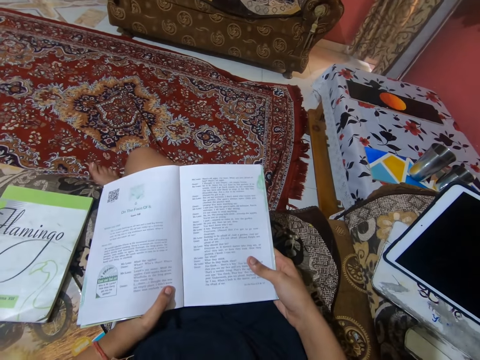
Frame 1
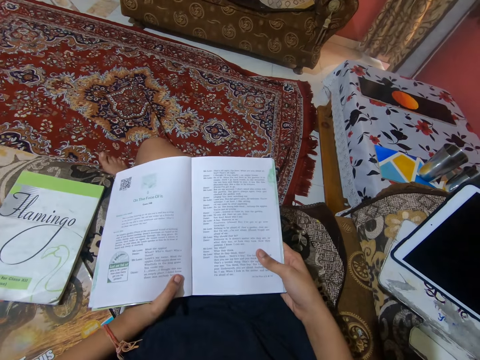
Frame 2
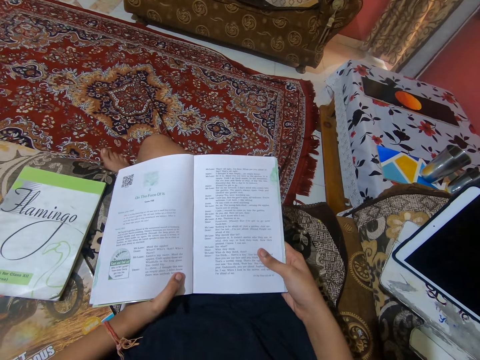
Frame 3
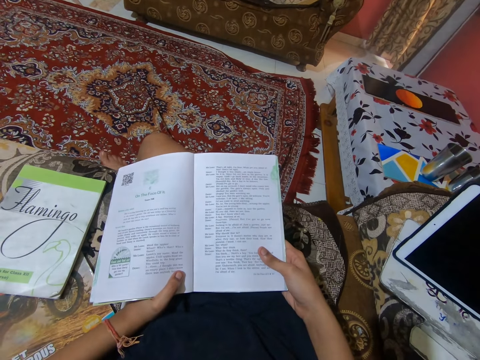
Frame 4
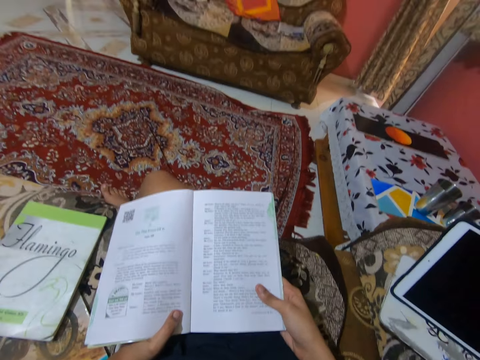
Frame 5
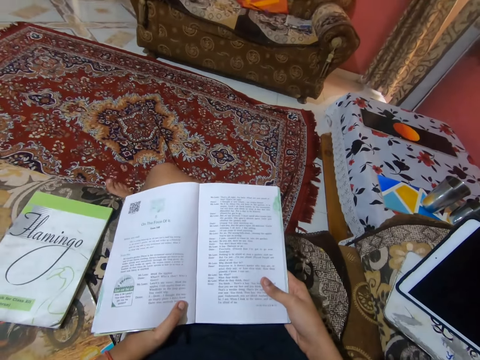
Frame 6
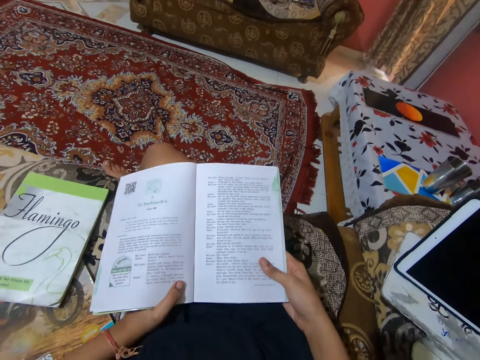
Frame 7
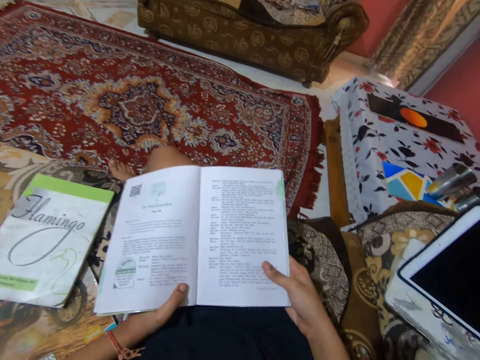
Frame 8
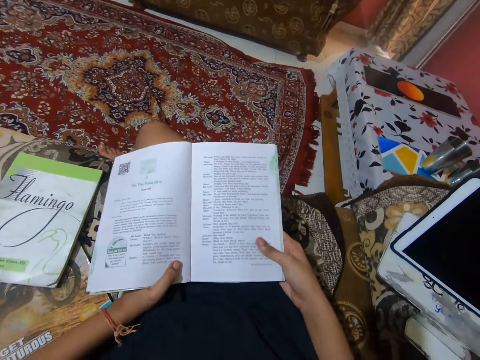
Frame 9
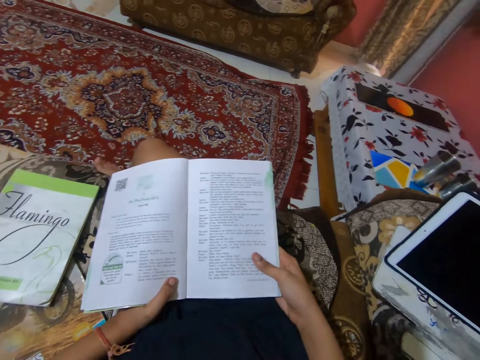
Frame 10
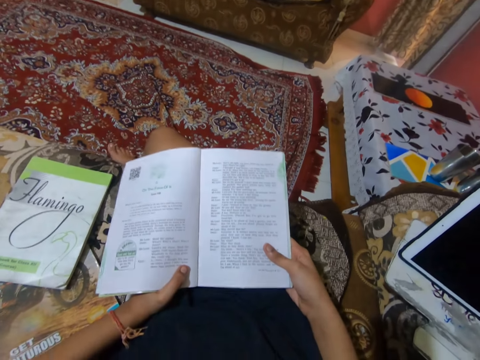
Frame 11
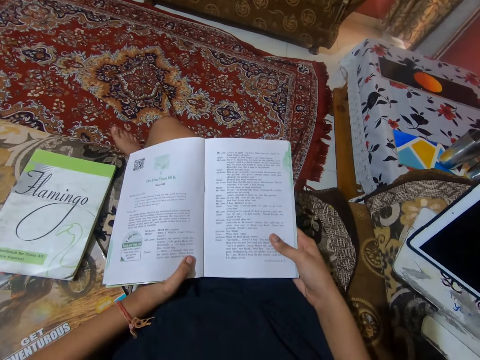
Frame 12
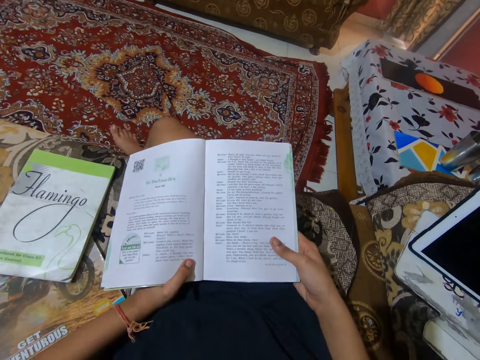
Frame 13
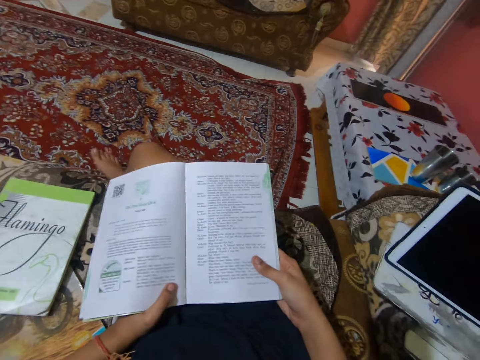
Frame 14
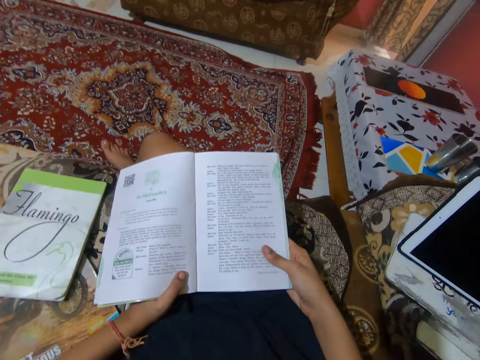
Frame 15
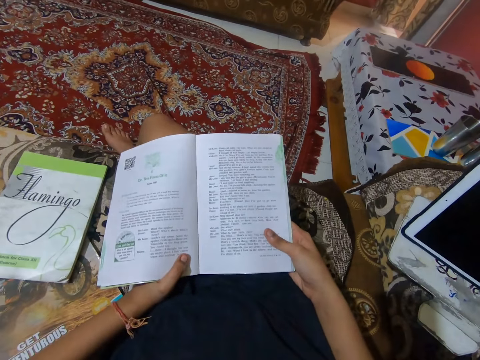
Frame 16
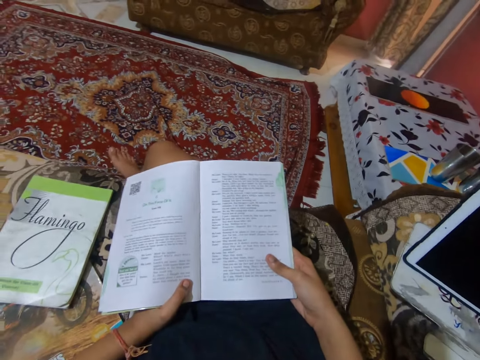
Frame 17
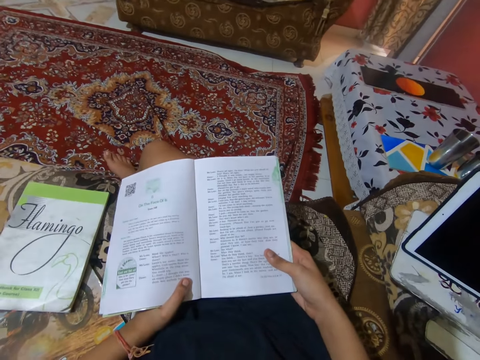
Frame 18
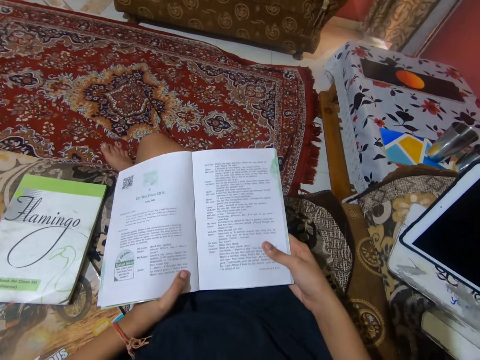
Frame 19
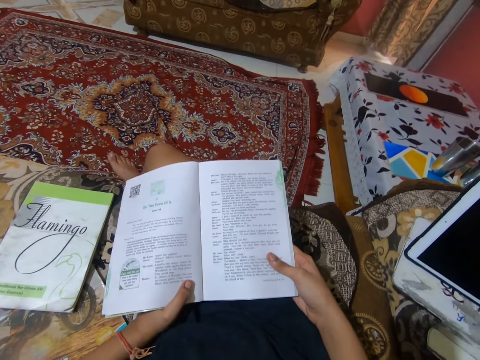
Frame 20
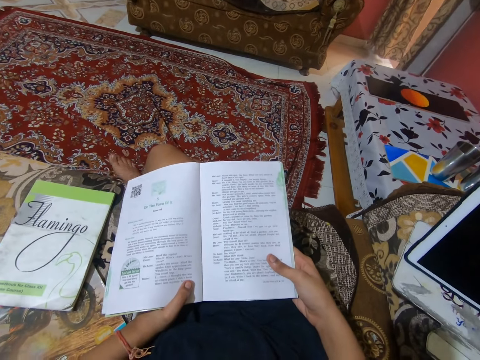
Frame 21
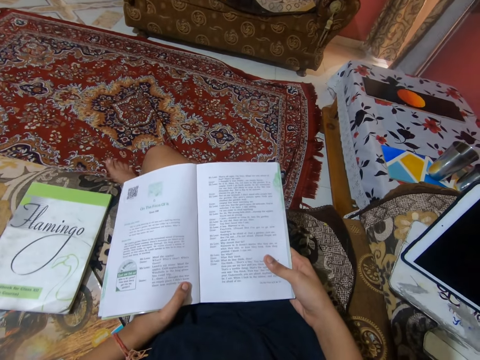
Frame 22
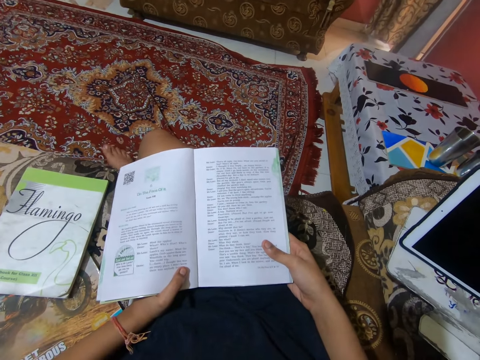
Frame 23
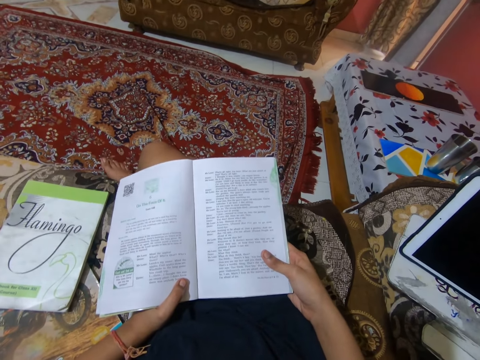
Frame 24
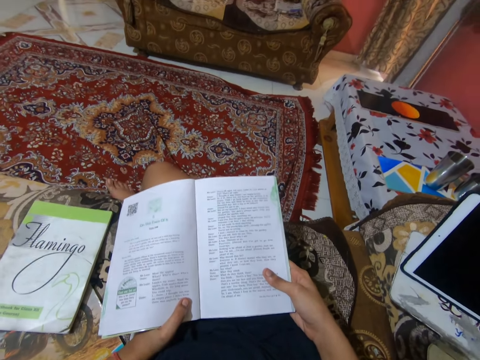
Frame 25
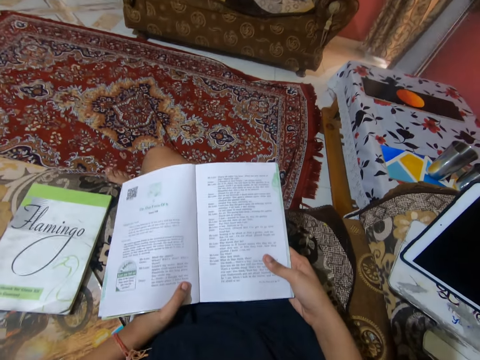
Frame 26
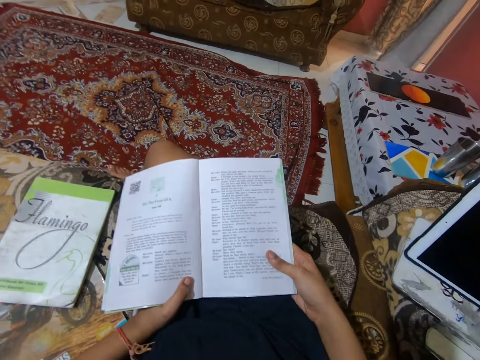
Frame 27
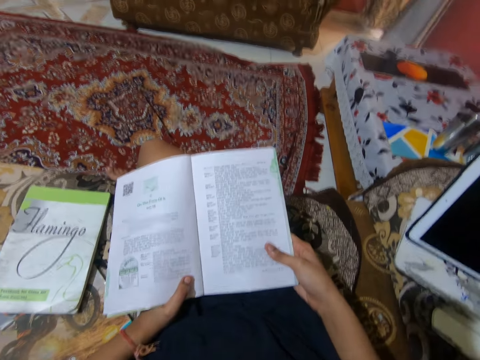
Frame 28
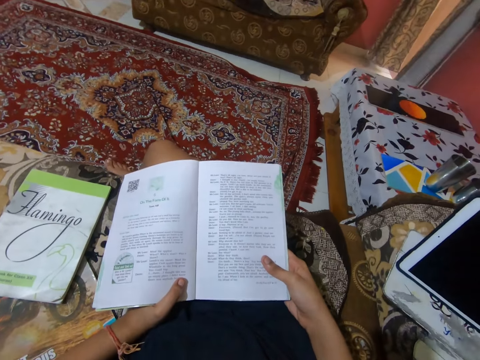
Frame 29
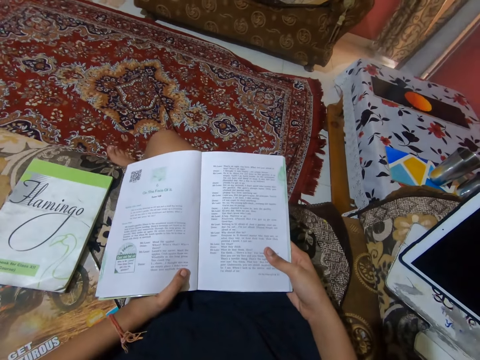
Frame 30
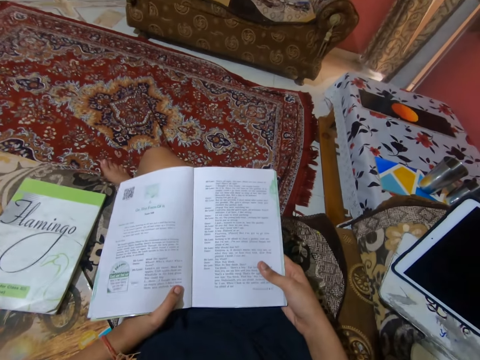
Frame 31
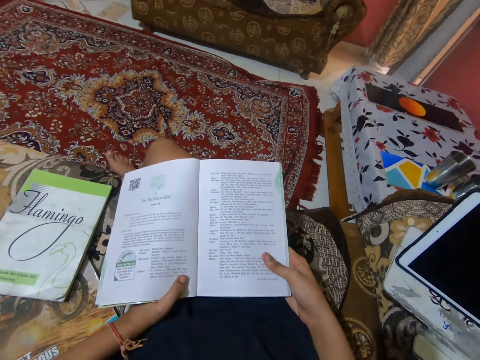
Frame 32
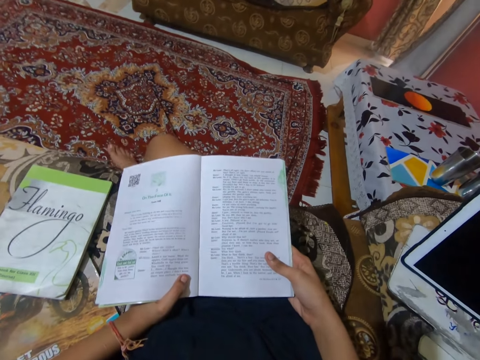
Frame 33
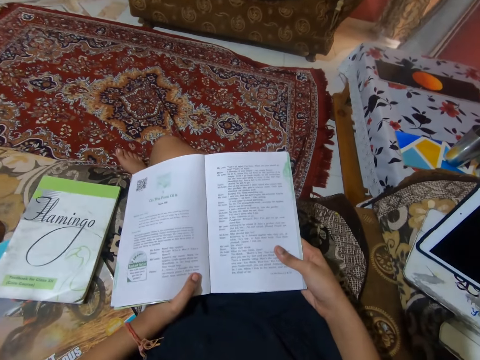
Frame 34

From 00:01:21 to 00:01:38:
The camera wearer reads out loud from the book. She shakes her leg.

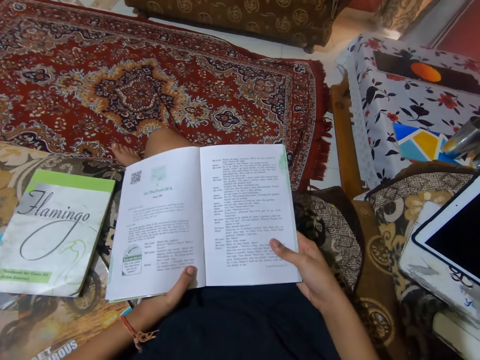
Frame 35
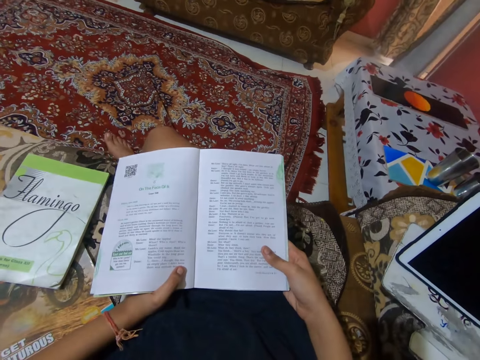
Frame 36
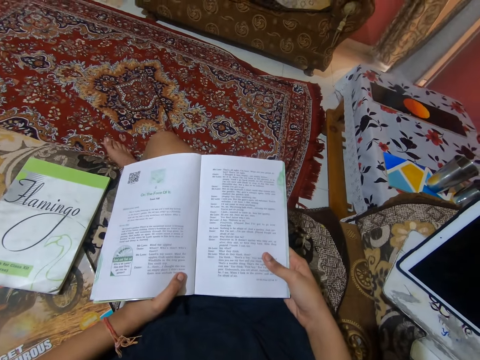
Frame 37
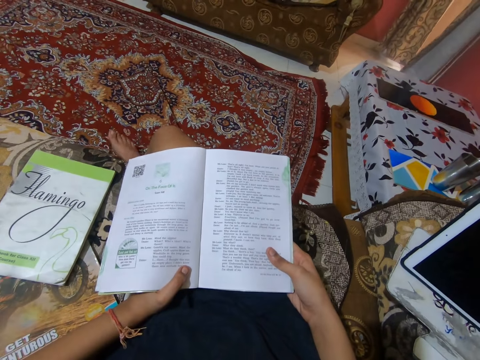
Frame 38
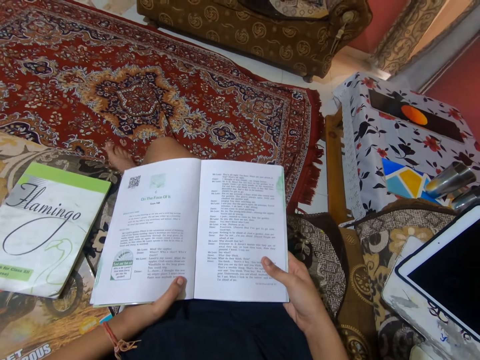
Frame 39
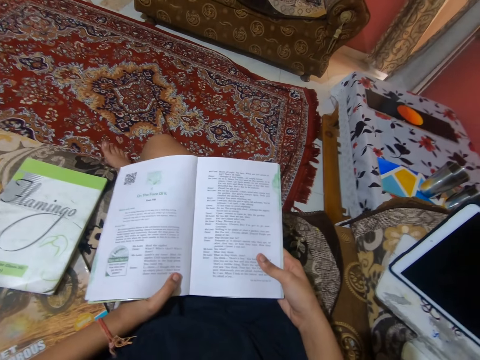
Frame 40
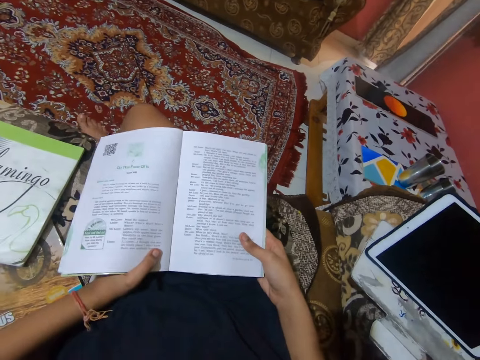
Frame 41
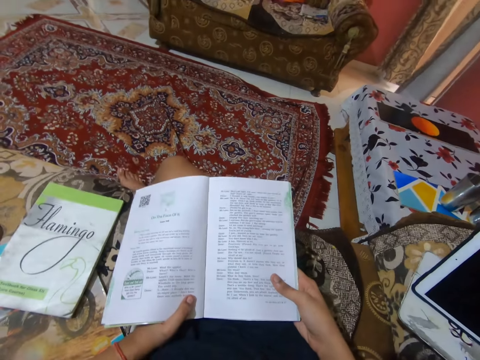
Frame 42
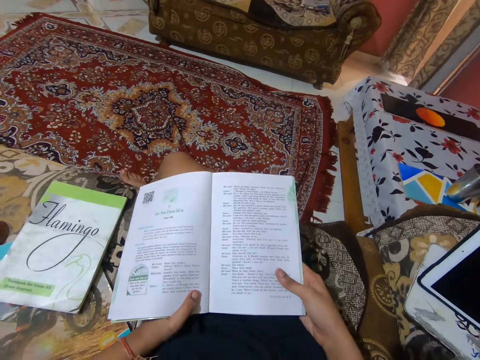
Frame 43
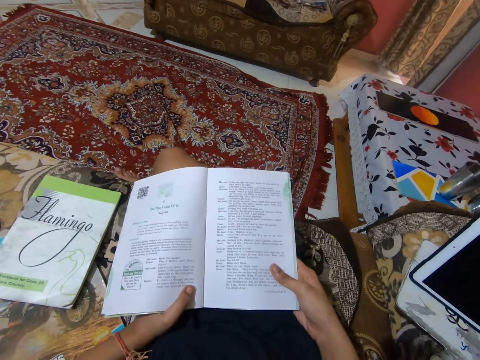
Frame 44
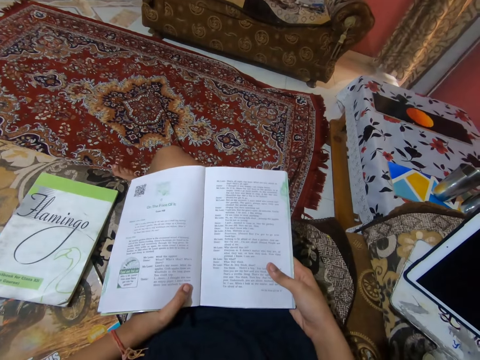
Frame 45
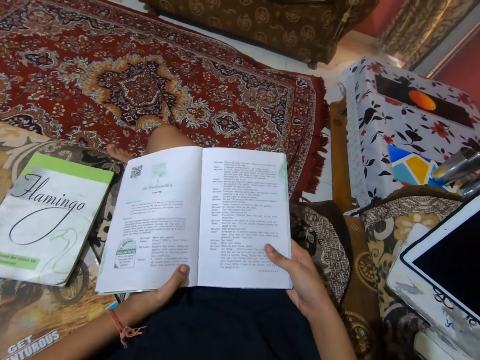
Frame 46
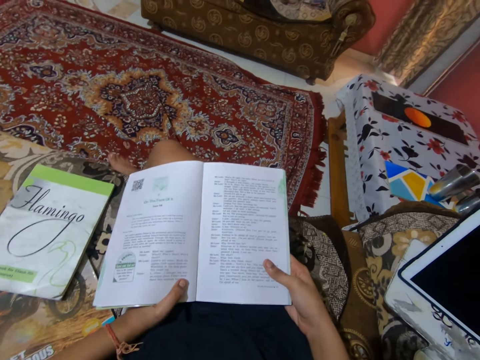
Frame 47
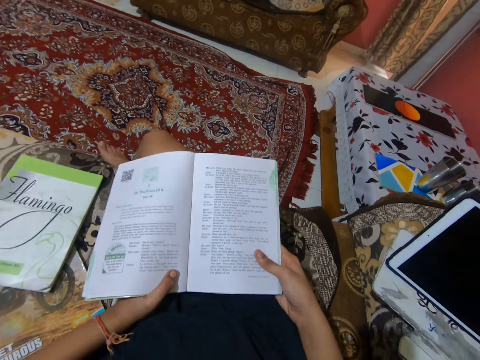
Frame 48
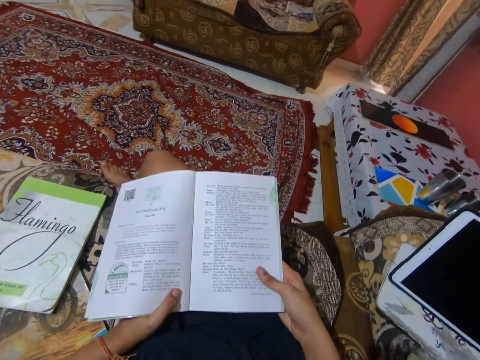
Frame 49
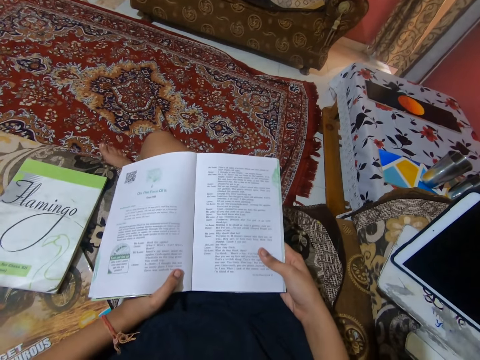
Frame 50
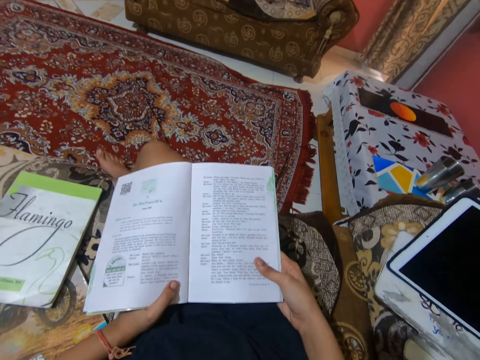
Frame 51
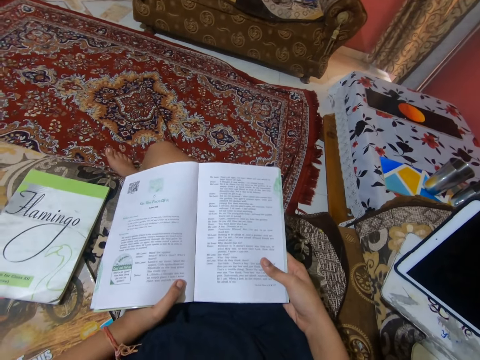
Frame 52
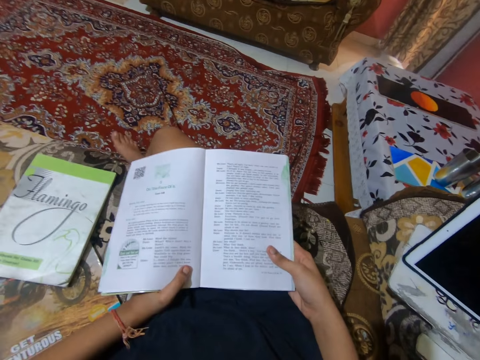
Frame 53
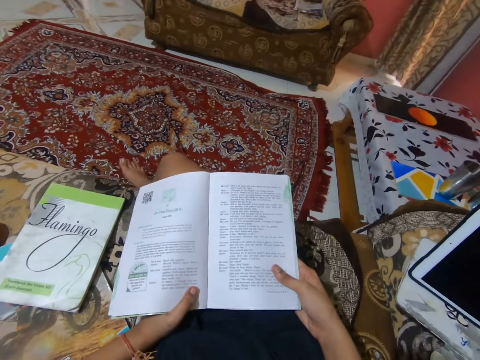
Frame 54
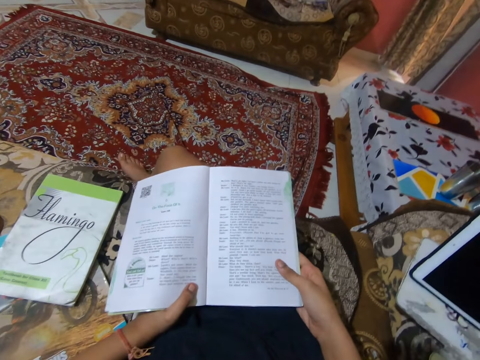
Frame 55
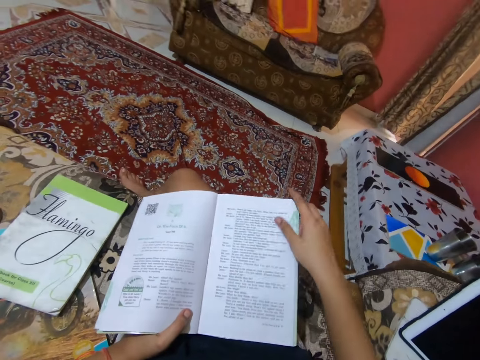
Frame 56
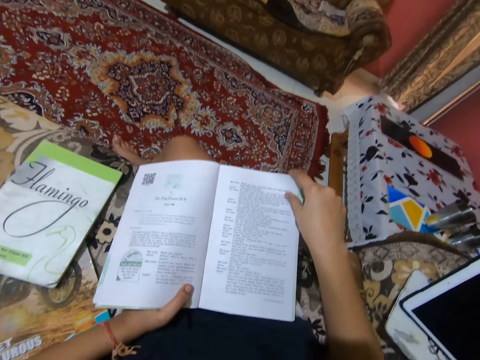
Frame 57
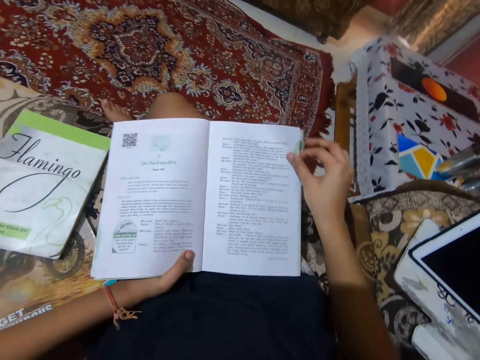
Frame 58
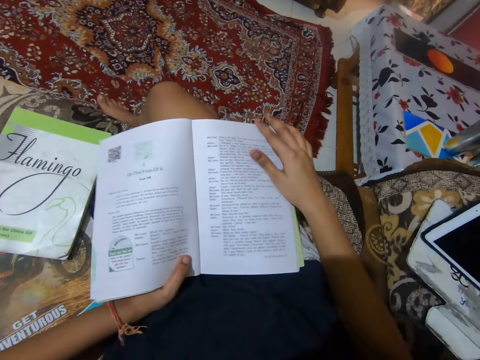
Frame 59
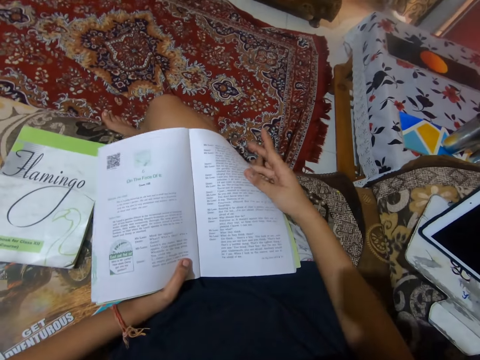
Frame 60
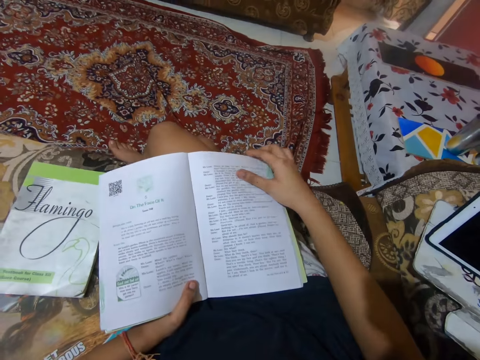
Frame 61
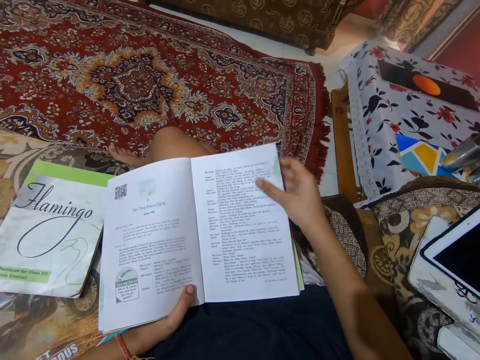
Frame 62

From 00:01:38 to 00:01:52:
The camera wearer reads the book in the sitting room. They adjust the pages of the book.
